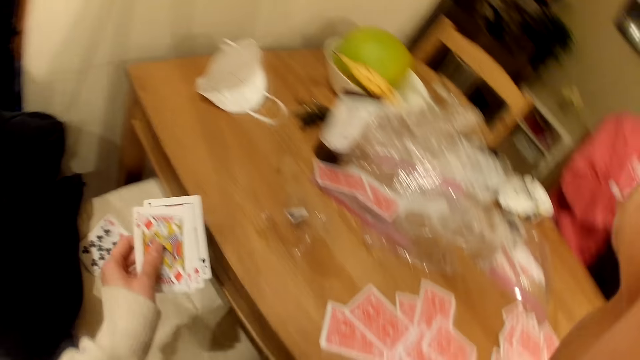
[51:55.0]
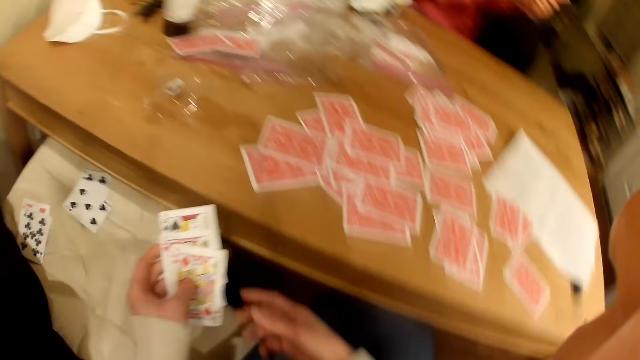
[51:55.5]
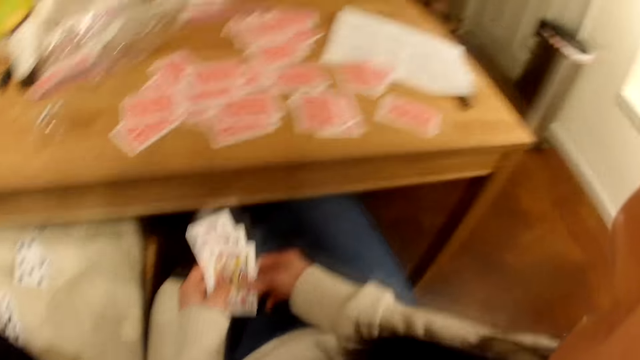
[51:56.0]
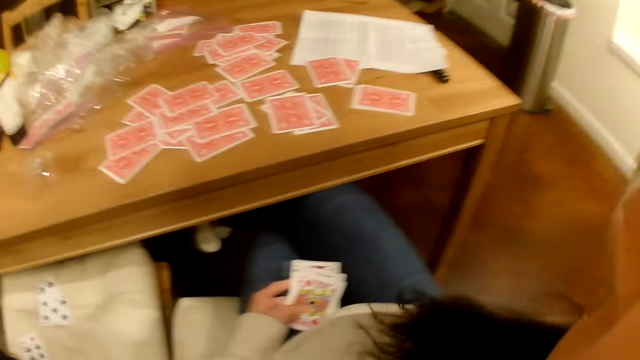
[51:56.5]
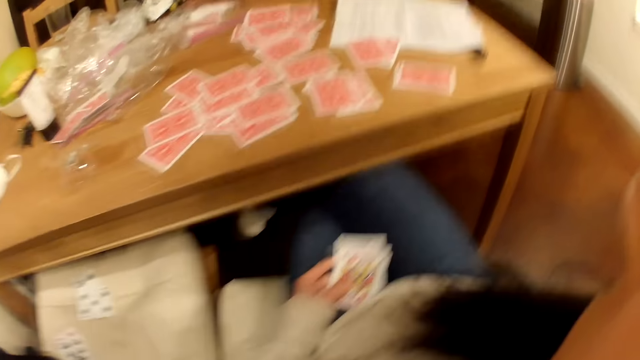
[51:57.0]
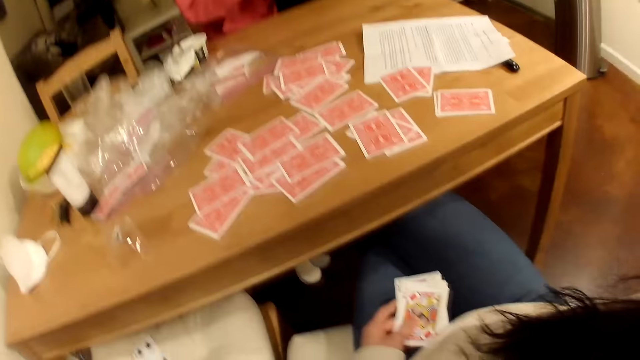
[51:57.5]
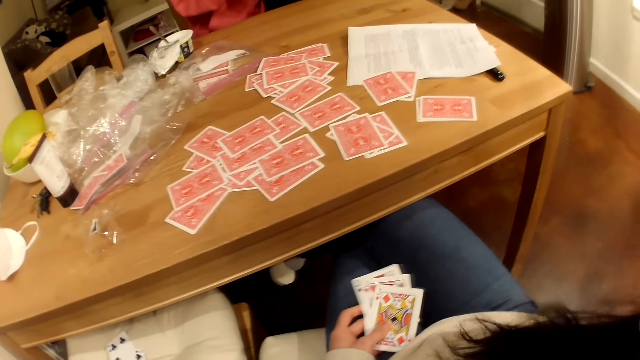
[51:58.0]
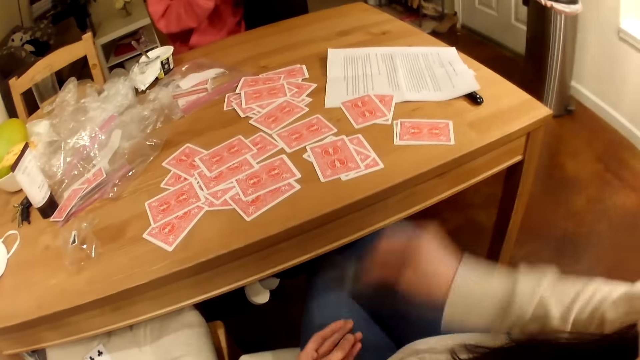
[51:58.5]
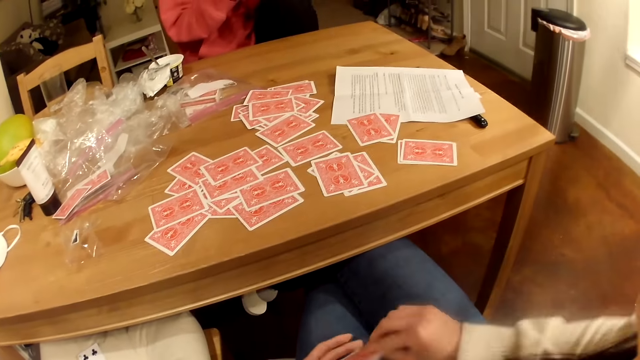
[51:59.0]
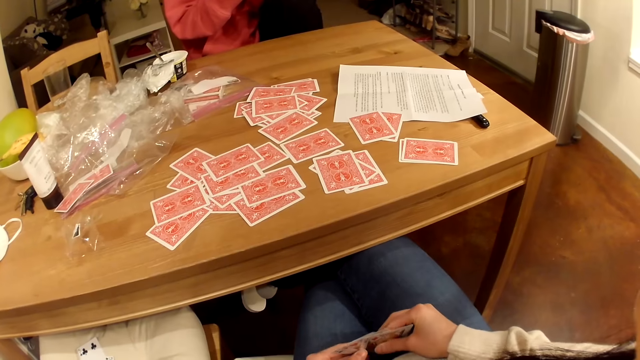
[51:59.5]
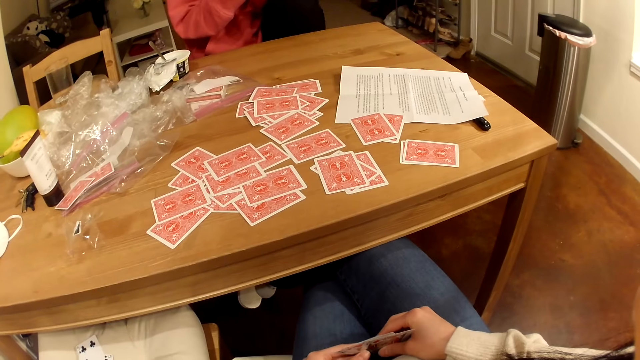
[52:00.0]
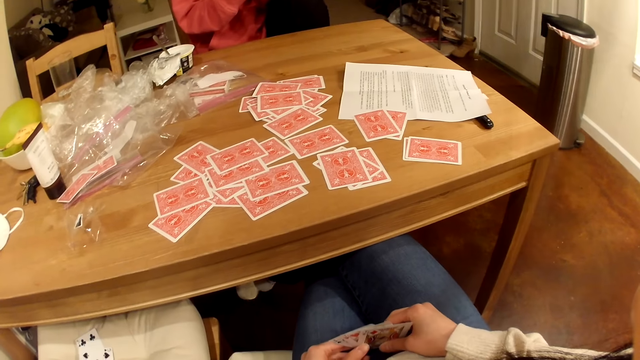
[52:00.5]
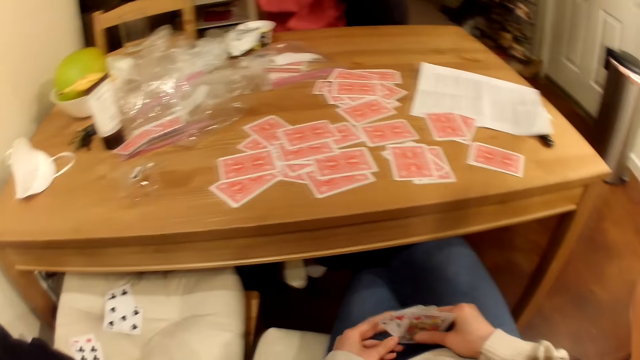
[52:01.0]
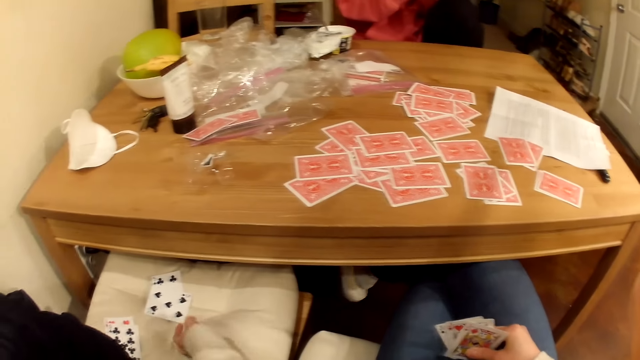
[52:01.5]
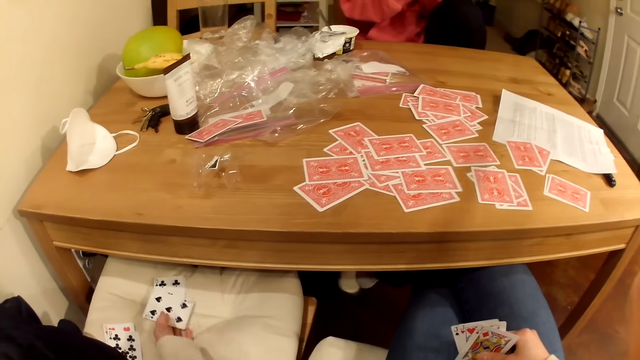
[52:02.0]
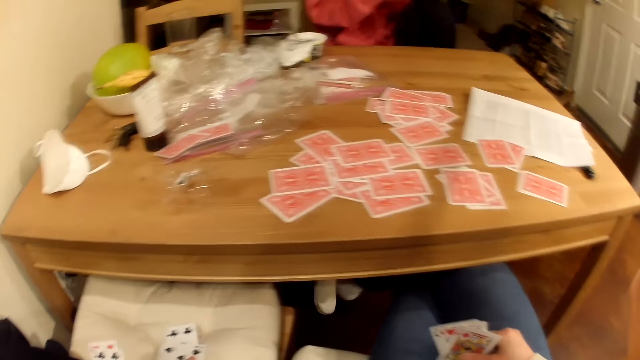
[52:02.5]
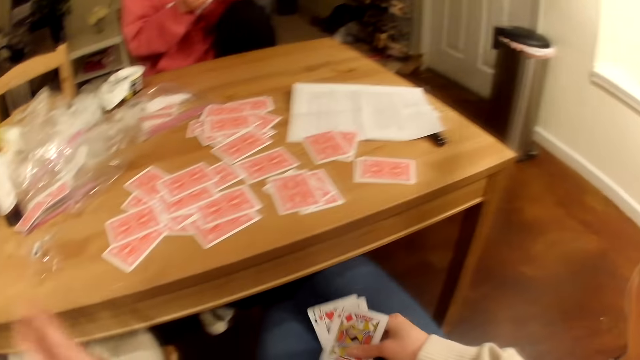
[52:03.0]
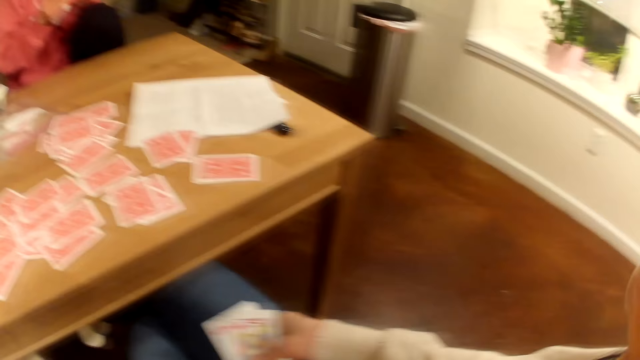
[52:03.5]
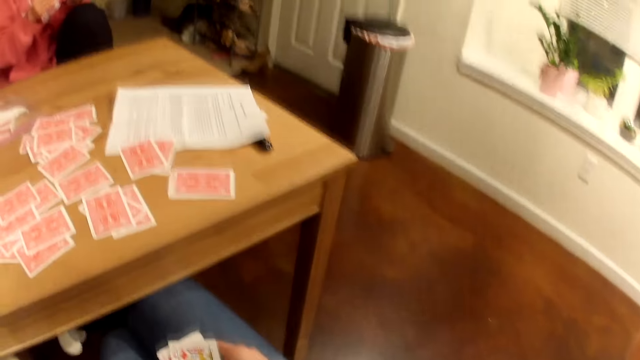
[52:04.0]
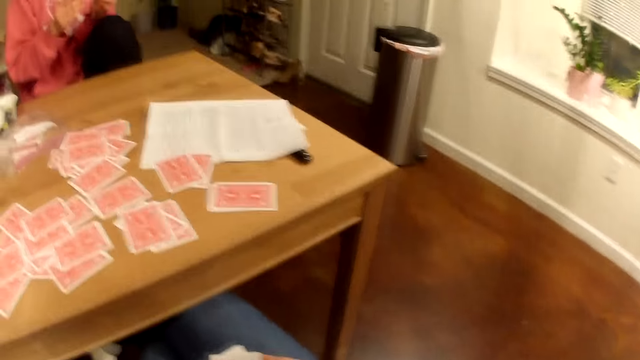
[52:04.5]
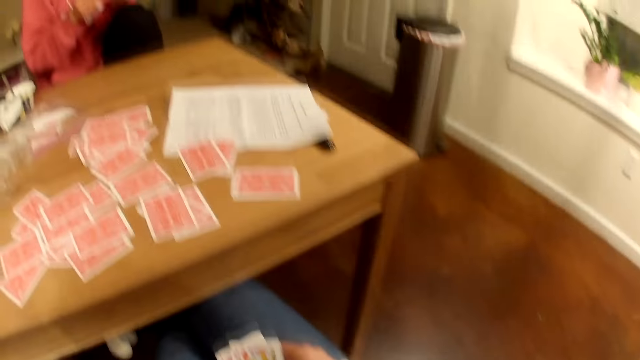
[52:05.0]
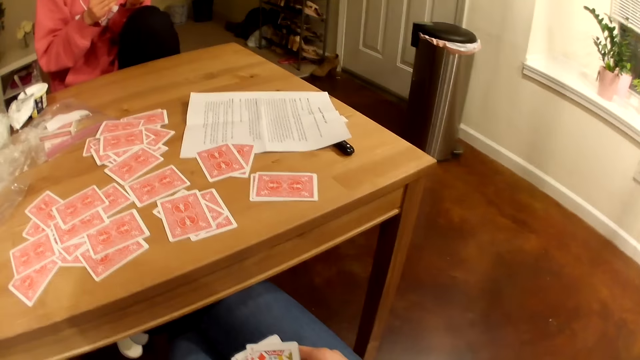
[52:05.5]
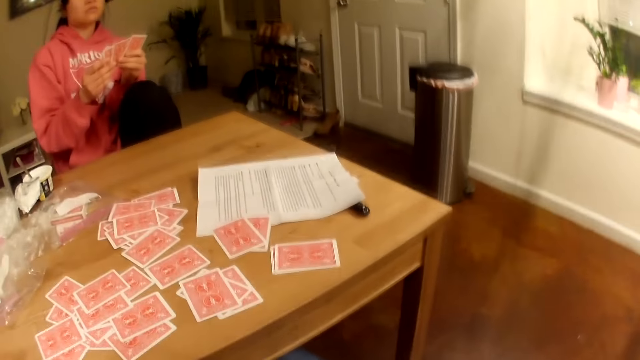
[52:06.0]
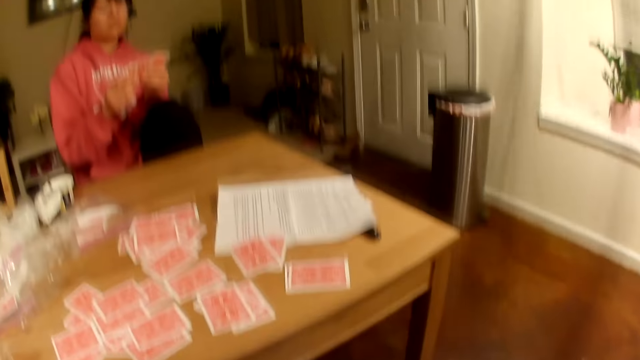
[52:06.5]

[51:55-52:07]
The camera wearer stares at her cards. She holds the cards with both her hands. She stares at her cards. A woman throws the cards on the table. The camera wearer adjusts the camera. She places the cards in her right hand and talks to the woman. She moves the cards to the middle of the chair. She takes the cards. She stares at the table.

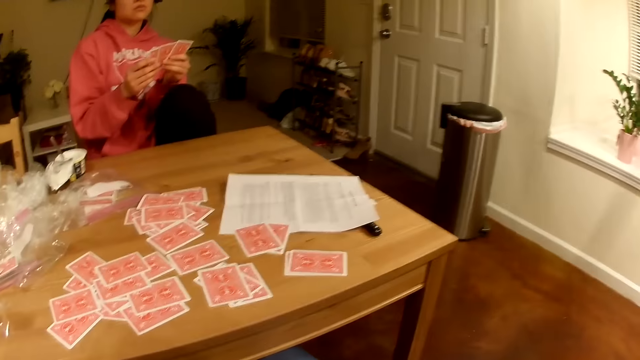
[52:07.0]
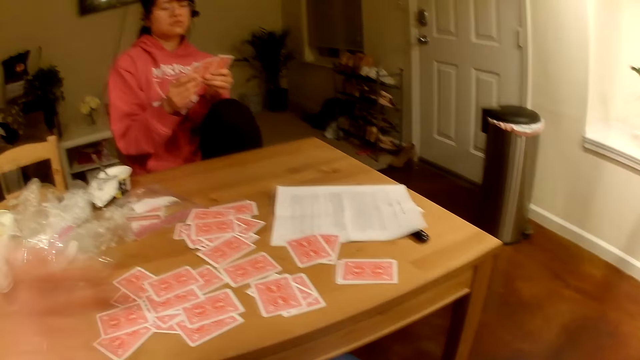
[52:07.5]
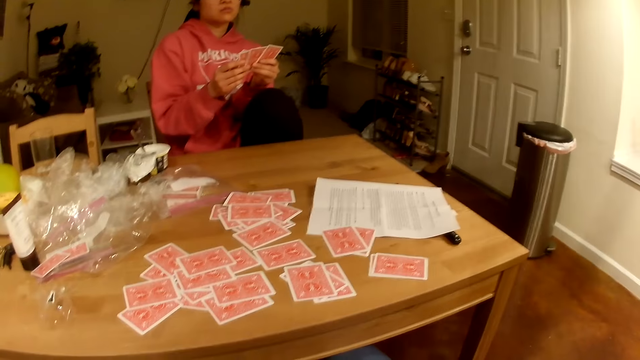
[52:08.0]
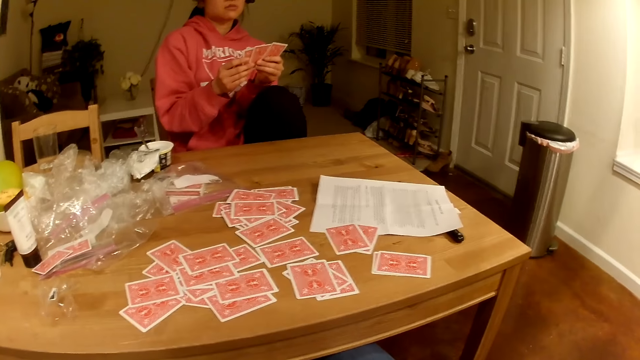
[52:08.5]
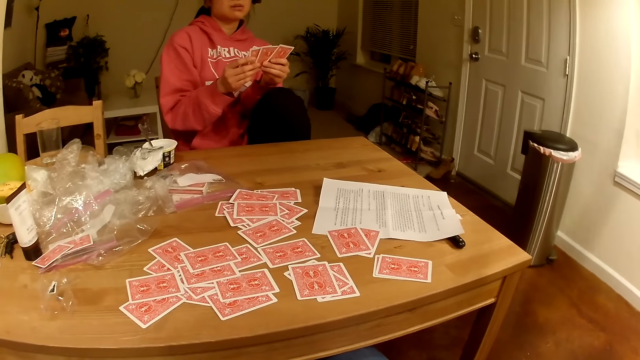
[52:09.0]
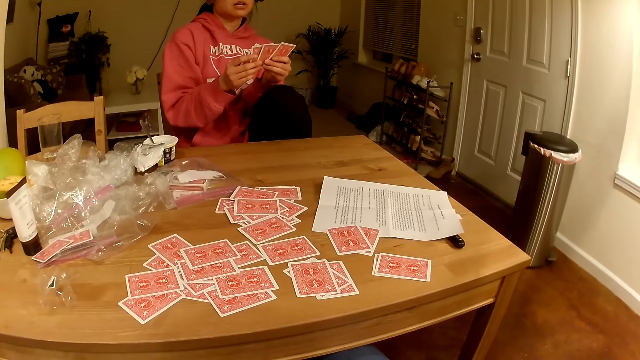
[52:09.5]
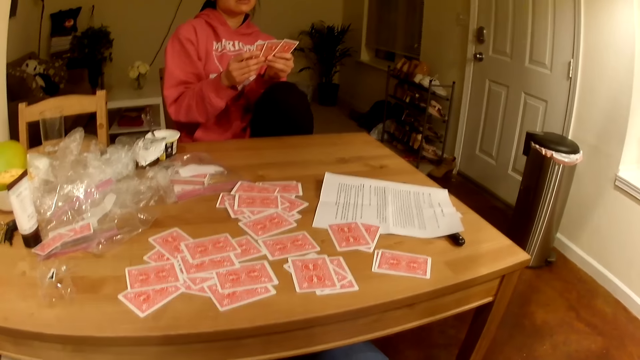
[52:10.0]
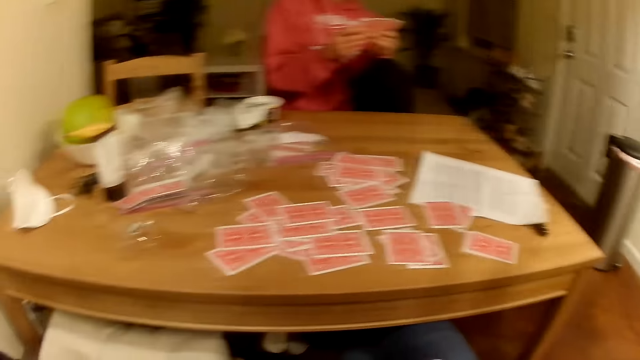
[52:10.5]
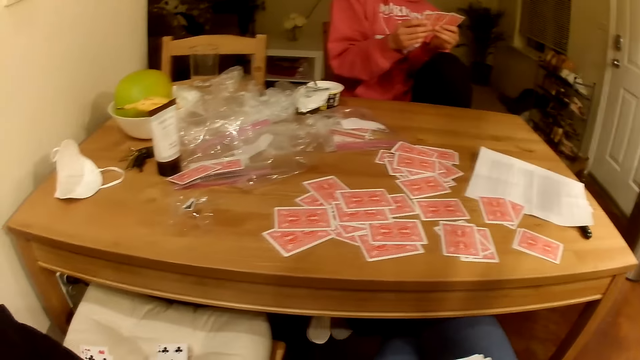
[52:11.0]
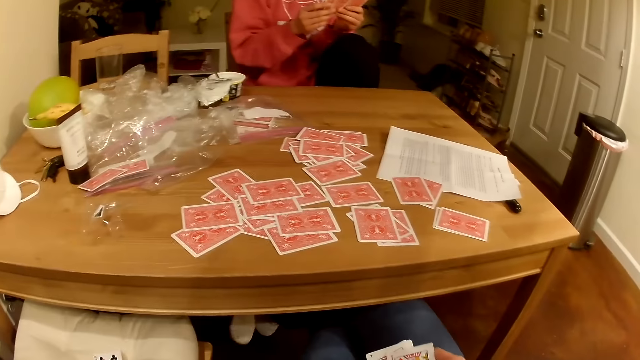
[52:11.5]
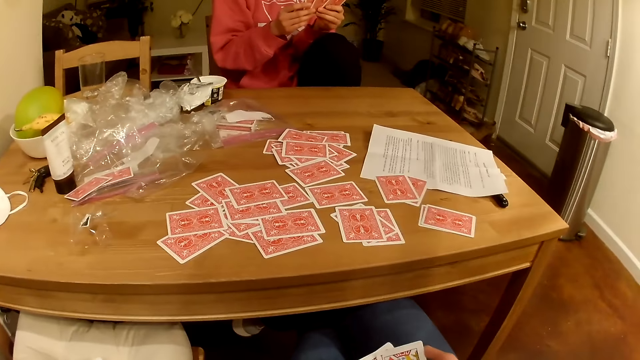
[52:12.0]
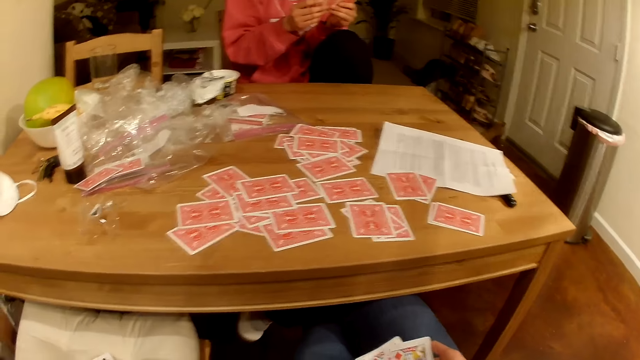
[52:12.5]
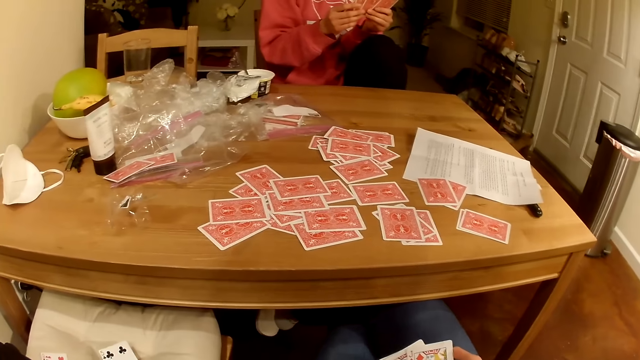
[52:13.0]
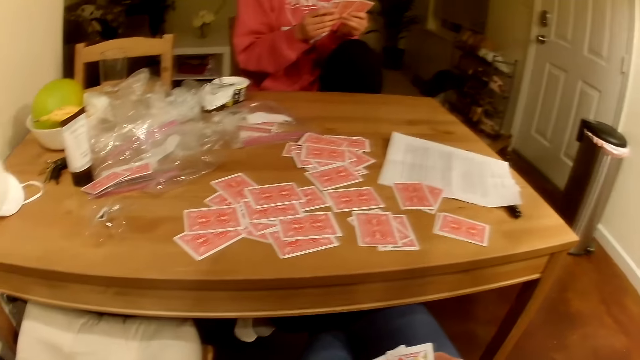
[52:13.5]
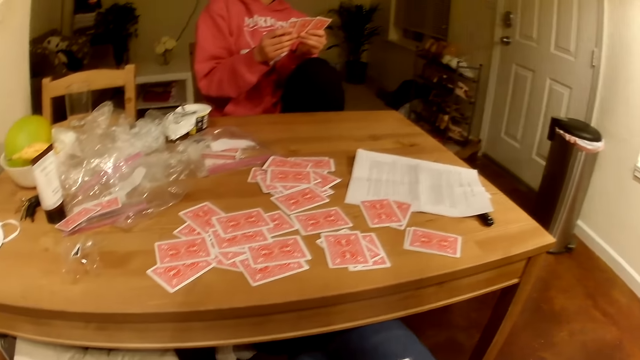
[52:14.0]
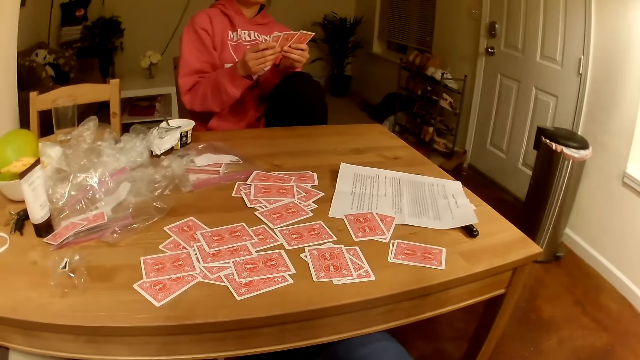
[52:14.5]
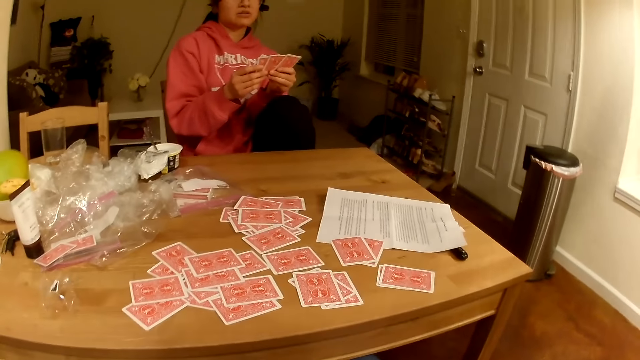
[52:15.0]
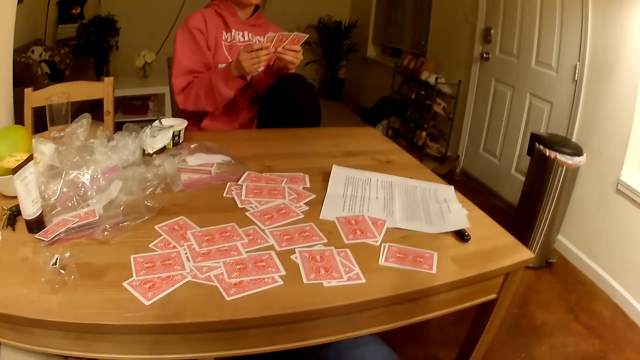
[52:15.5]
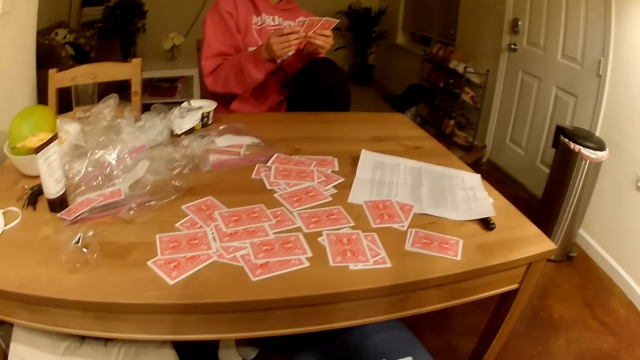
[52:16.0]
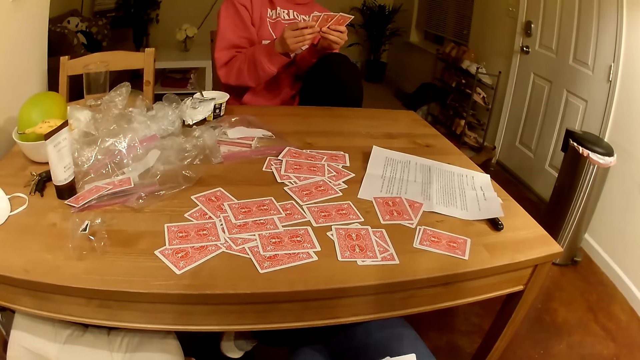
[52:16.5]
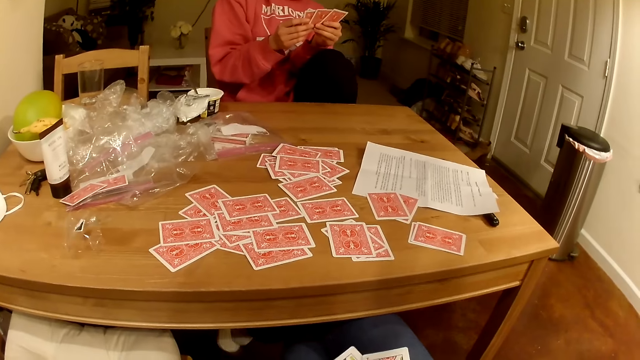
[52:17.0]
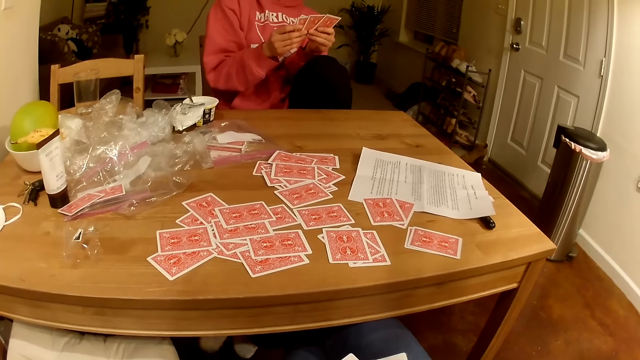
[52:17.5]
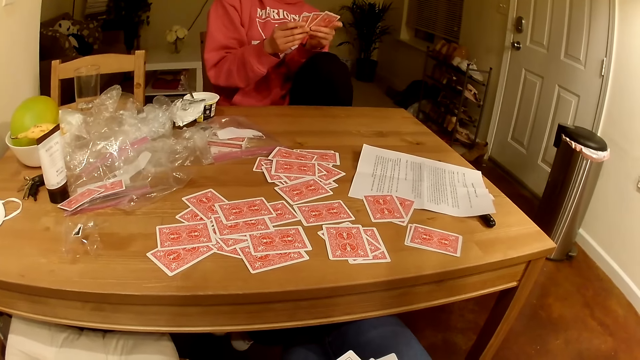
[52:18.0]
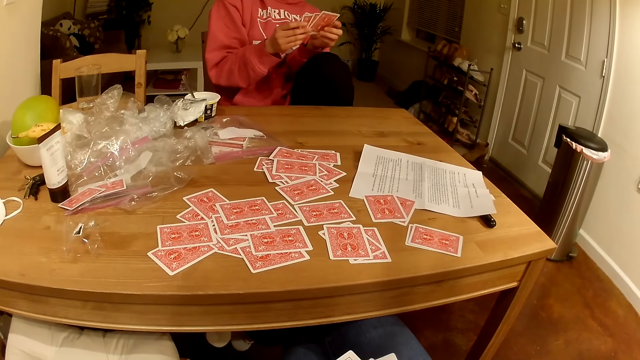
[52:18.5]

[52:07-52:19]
A woman talks to the camera wearer. The camera wearer moves their leg. They talk to the woman. The woman talks to the camera wearer. The camera wearer stares at the table.
